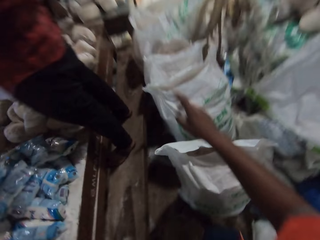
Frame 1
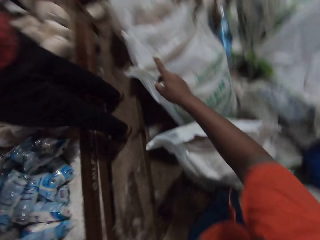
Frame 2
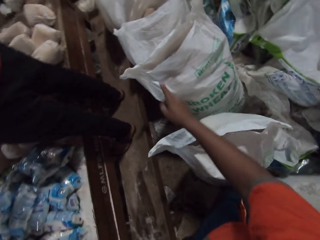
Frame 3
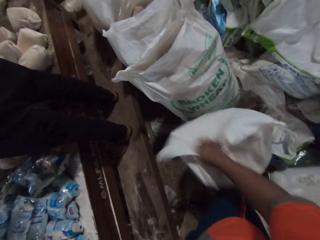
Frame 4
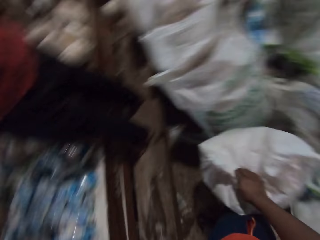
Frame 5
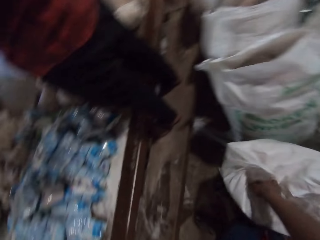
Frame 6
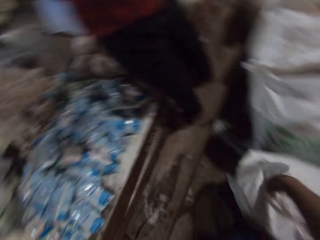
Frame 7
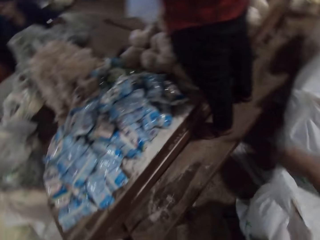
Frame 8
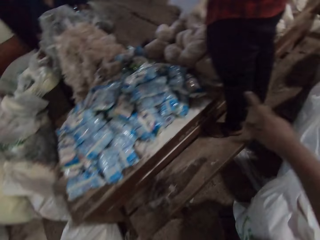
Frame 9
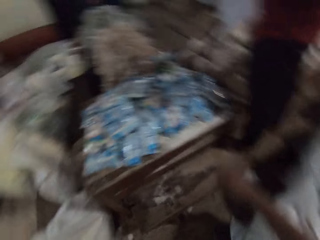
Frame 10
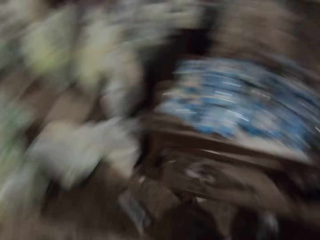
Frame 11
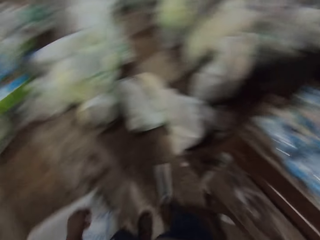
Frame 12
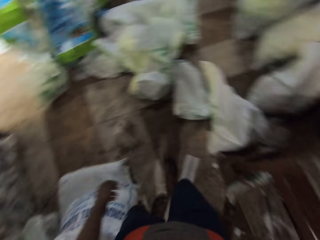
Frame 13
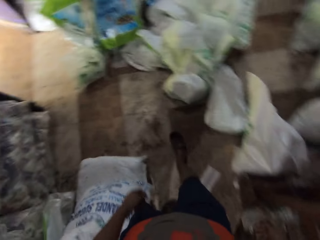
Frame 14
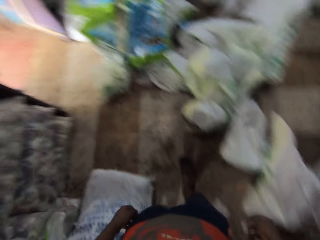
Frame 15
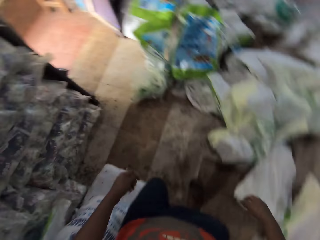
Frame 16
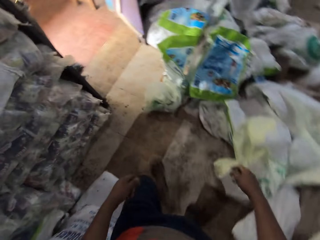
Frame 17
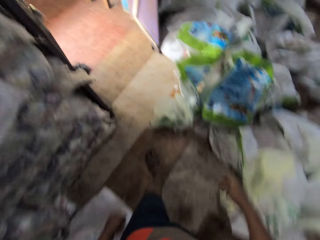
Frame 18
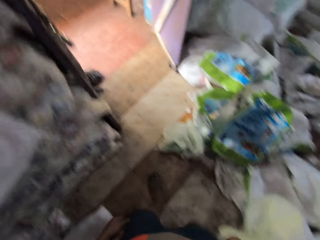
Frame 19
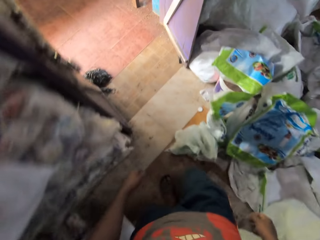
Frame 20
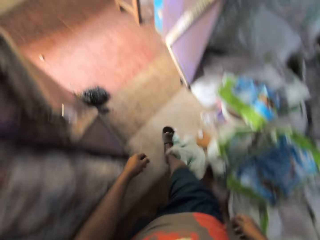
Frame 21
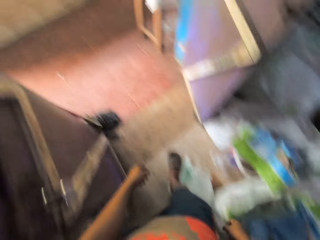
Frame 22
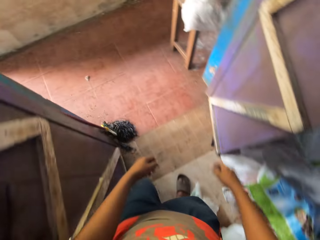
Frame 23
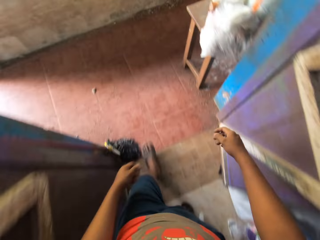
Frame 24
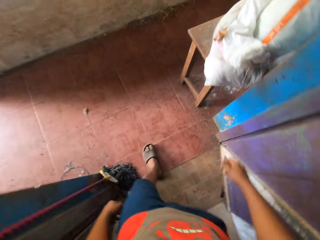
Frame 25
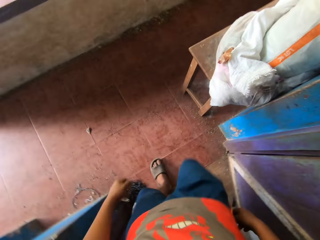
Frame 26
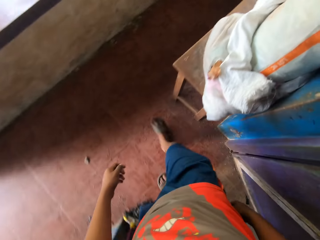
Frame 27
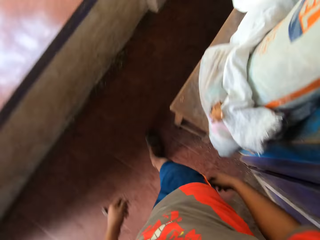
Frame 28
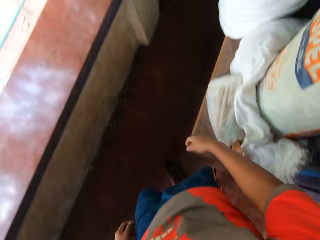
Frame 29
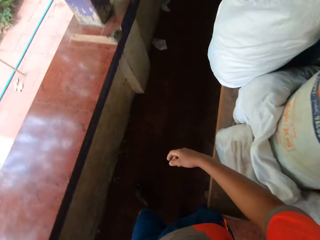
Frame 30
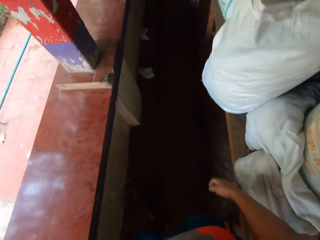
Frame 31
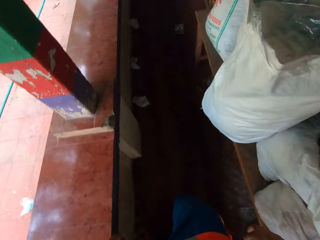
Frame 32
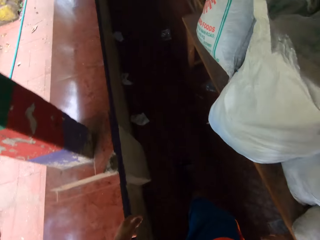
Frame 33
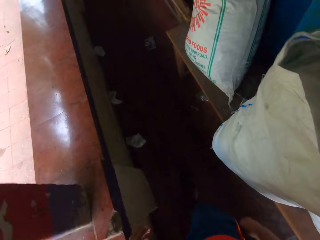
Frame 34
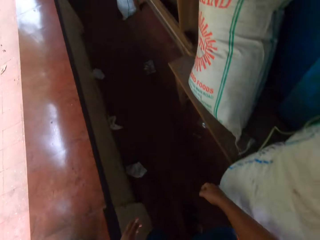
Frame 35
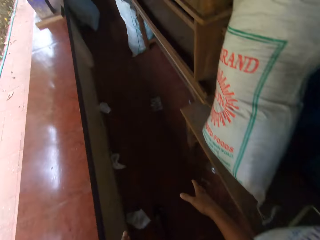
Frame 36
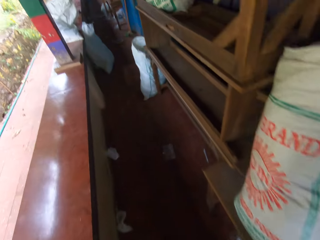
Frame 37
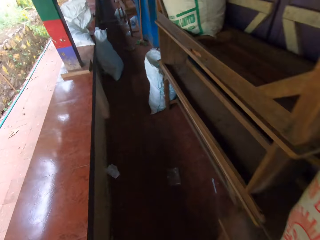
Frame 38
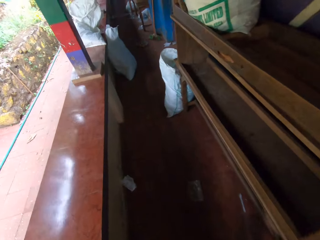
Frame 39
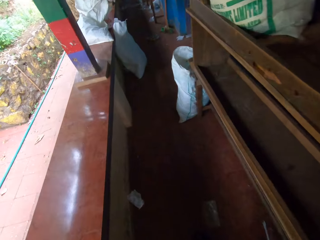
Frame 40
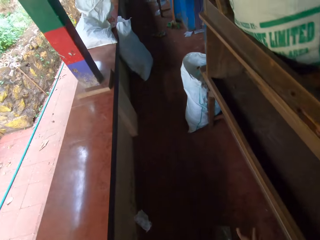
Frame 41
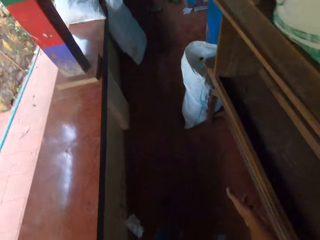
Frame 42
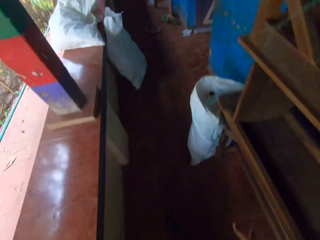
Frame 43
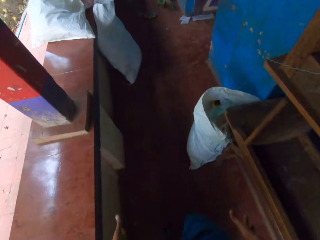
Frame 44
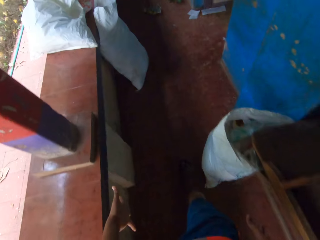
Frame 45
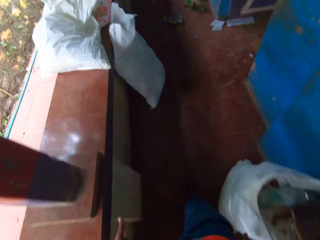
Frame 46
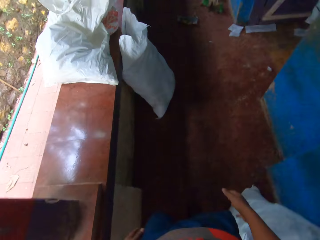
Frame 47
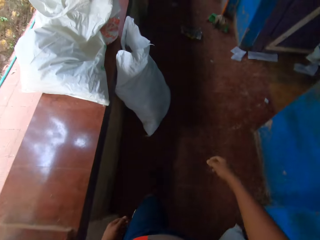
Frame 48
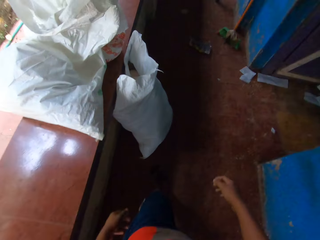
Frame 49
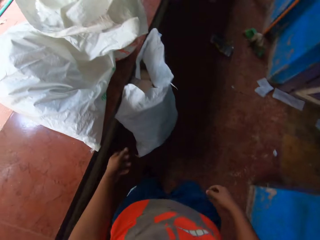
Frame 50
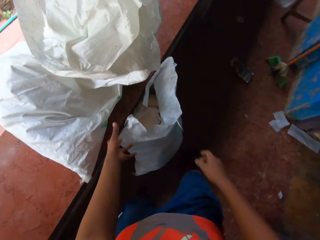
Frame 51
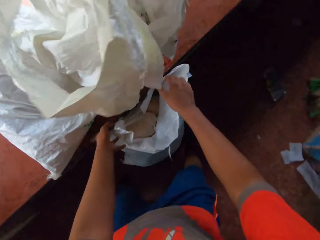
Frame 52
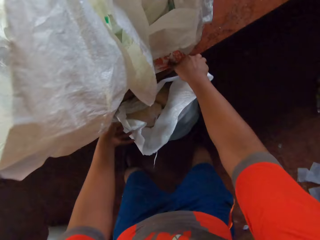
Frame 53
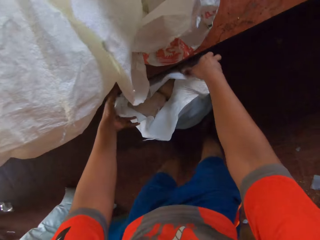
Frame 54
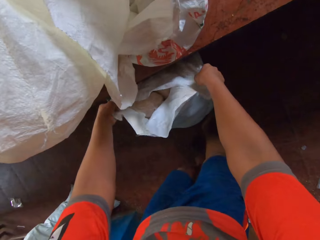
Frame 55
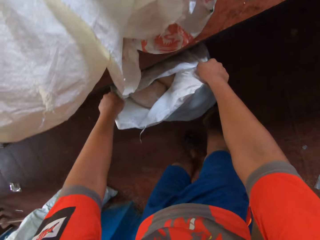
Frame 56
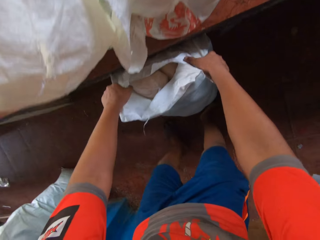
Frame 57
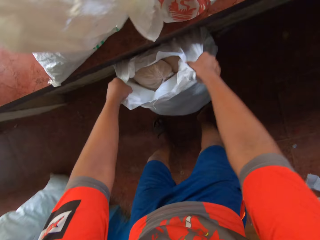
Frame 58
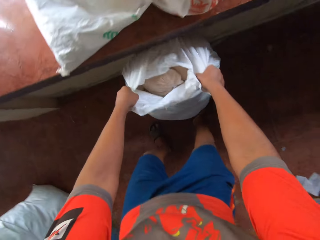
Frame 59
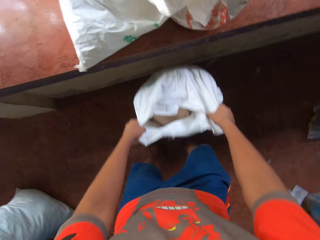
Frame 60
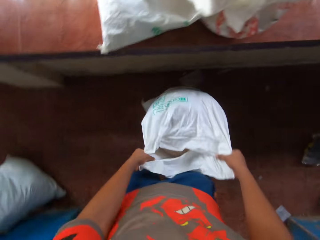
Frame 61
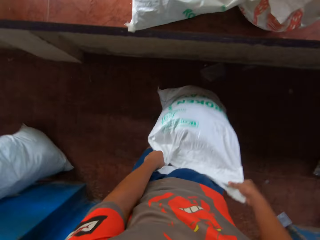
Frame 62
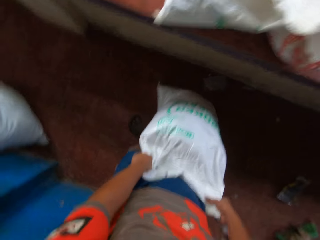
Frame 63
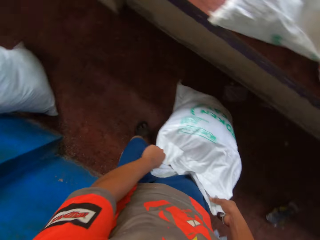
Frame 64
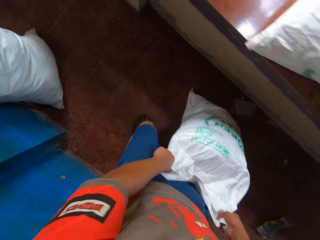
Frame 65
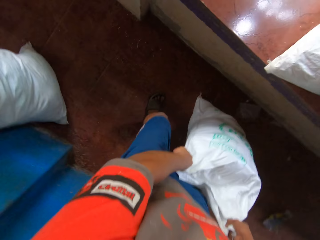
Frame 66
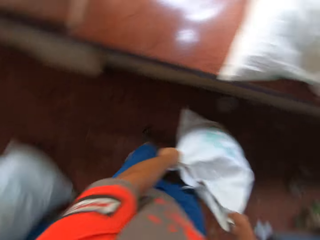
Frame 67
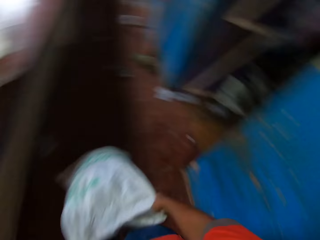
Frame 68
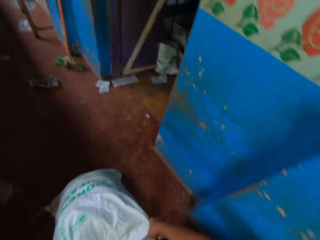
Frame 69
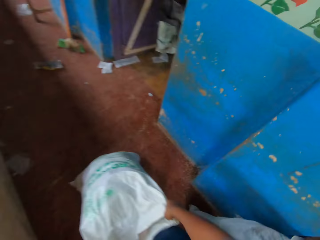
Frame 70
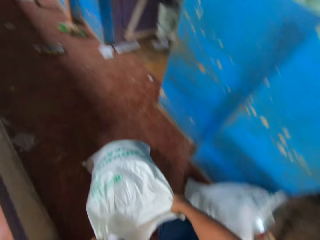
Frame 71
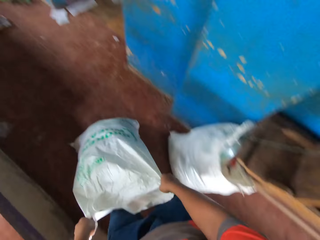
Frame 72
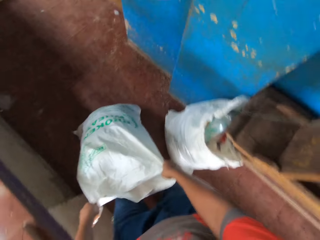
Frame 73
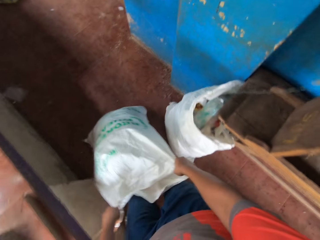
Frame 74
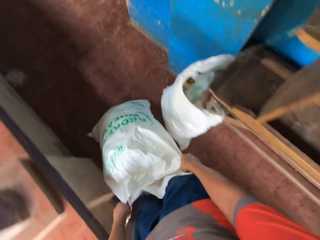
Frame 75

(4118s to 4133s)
The camera wearer points at a bag on the floor with his right hand. He converses with a man. He places his right hand on the bag. He walks around the shop. He holds a sack bag and drags the sack bag on the floor with both hands.

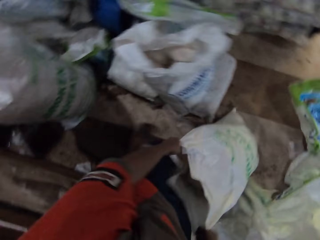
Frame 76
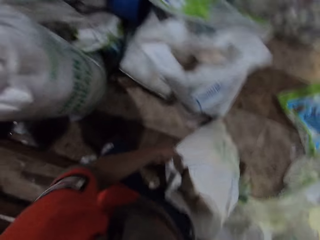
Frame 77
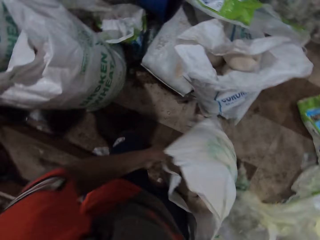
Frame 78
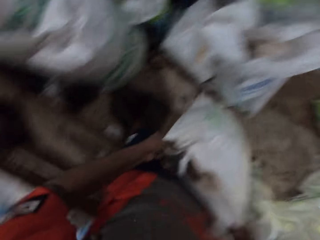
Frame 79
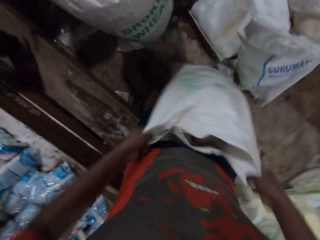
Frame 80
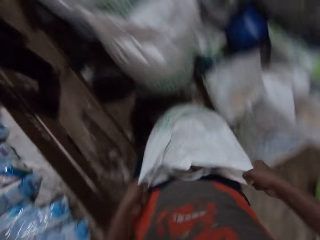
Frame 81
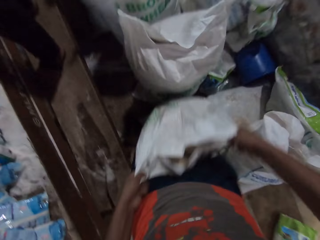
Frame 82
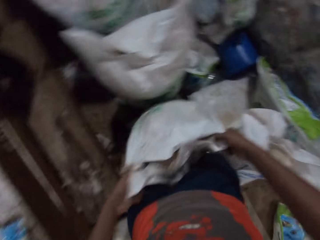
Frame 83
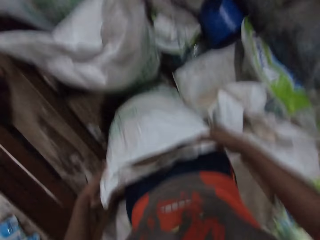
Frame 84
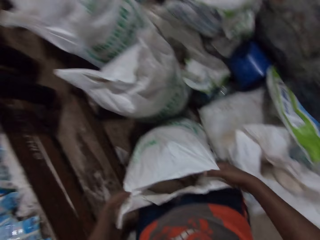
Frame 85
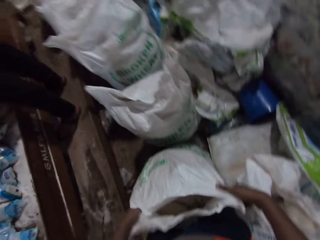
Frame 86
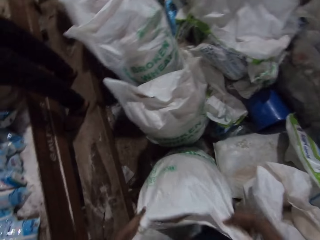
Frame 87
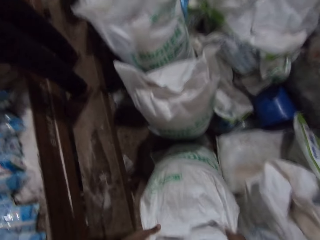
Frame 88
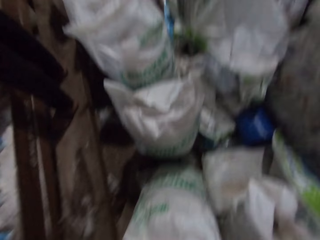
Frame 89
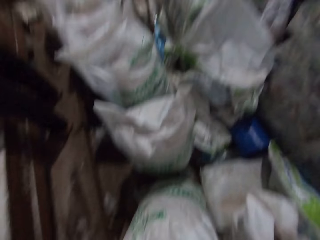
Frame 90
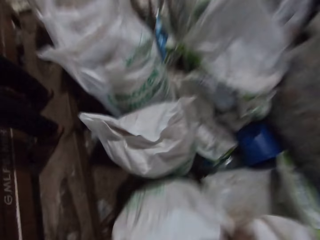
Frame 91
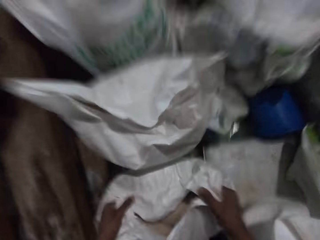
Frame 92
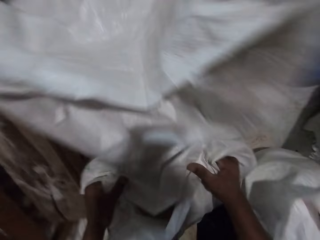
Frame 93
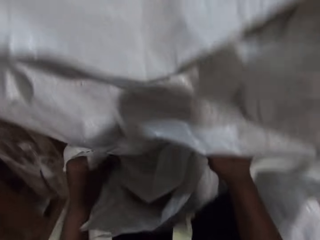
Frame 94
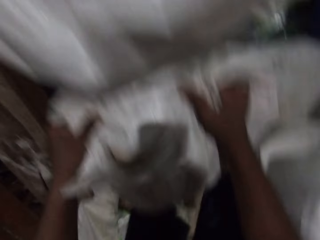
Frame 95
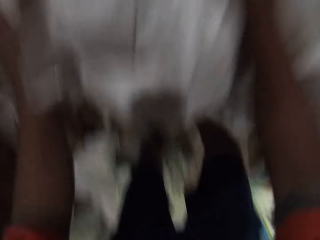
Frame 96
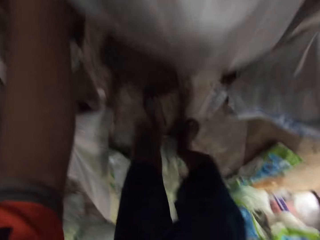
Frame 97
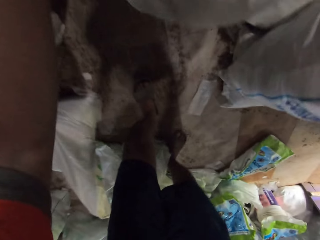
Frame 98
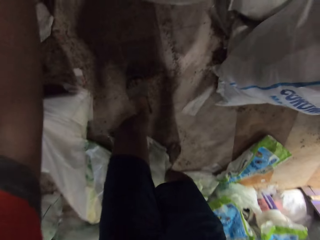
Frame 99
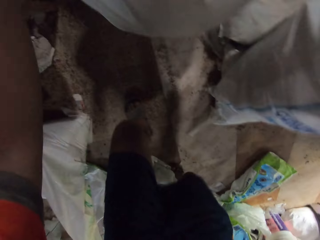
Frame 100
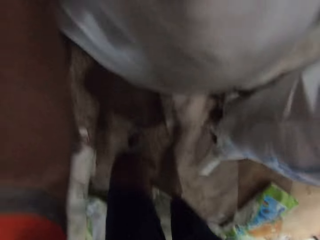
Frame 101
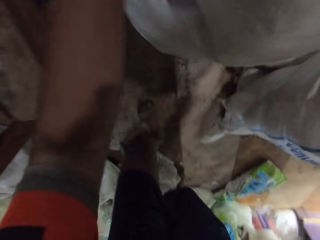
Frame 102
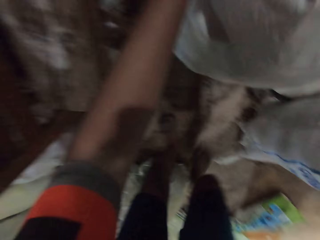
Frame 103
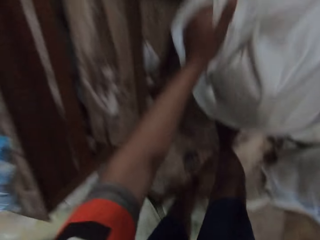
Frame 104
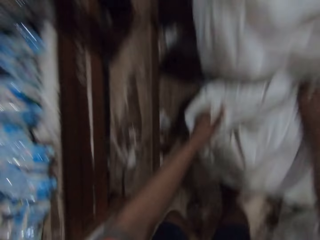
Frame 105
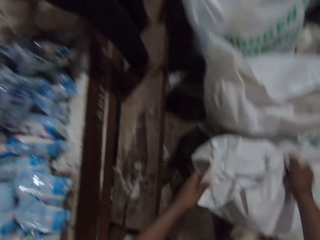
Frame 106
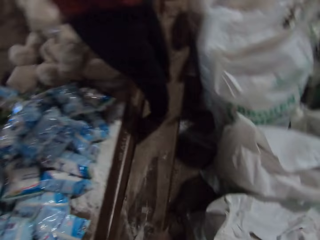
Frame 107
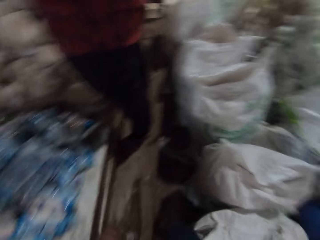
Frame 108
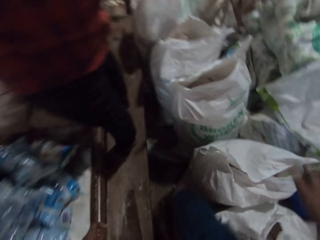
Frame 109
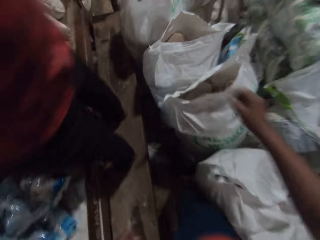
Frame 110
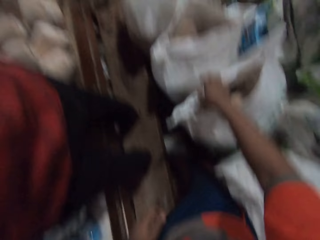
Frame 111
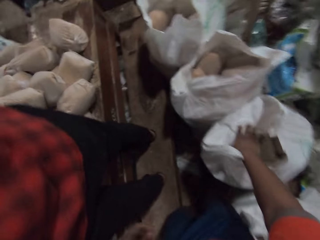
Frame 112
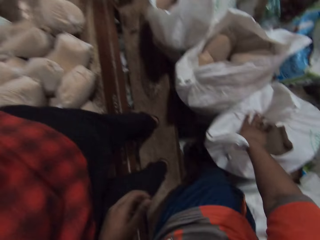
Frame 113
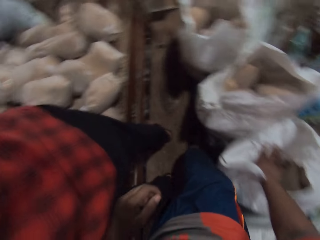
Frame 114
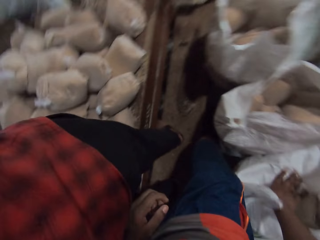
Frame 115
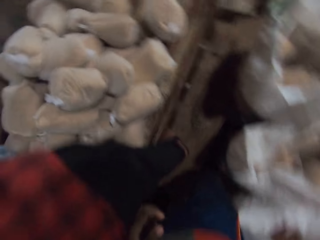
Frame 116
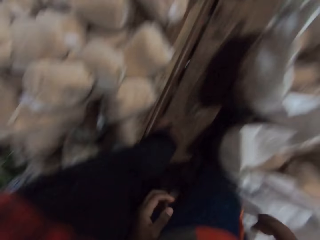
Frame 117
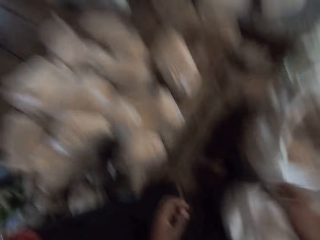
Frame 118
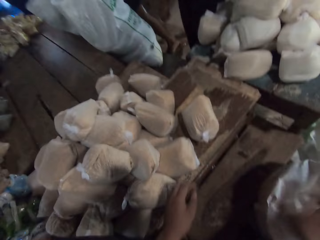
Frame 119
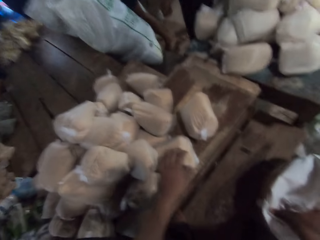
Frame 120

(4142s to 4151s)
The camera wearer leans the sack bag on the bag on the floor with both hands. He walks around the shop. He places his right hand on the bag.
